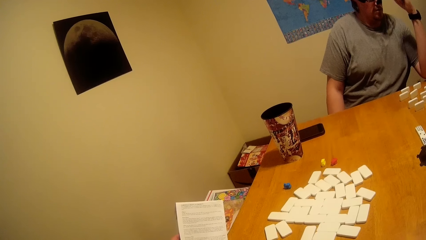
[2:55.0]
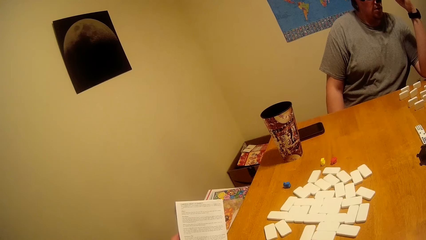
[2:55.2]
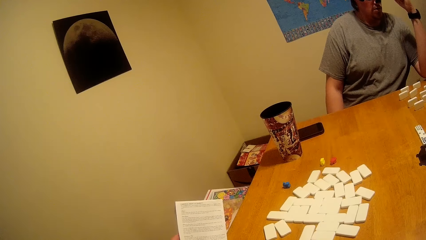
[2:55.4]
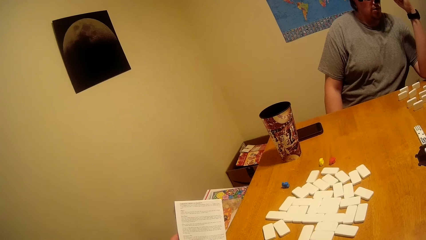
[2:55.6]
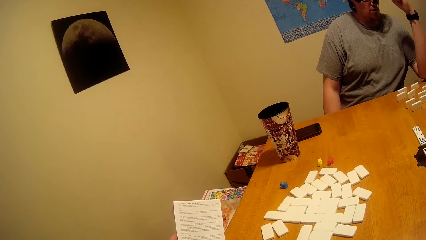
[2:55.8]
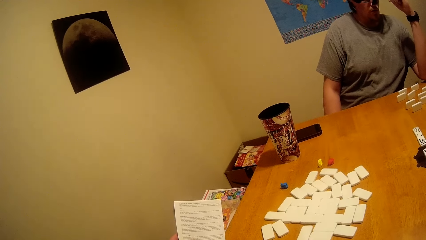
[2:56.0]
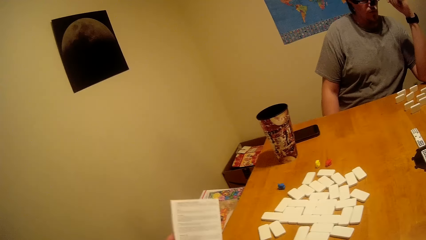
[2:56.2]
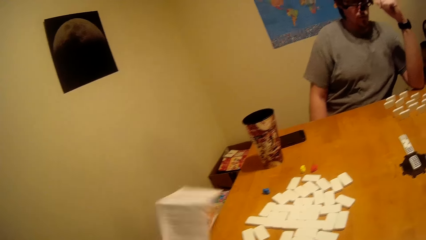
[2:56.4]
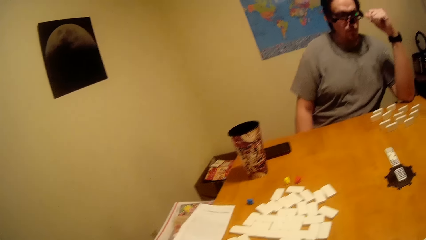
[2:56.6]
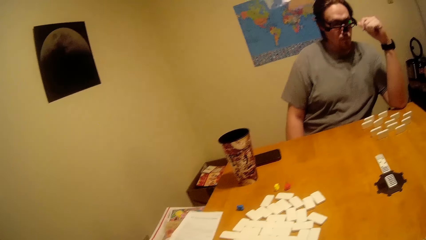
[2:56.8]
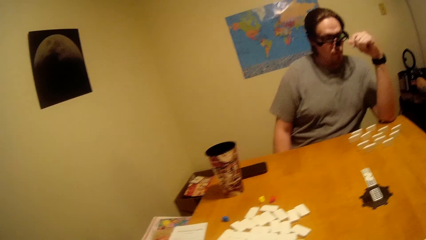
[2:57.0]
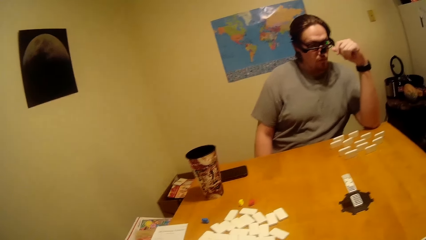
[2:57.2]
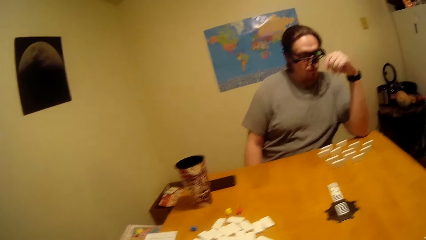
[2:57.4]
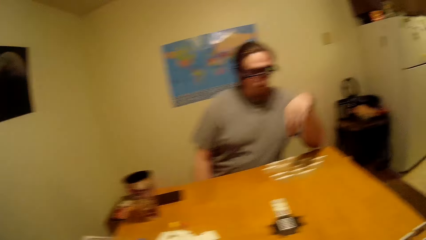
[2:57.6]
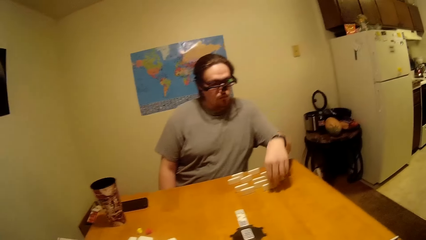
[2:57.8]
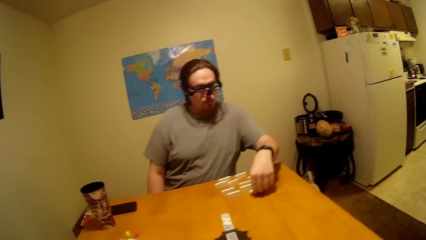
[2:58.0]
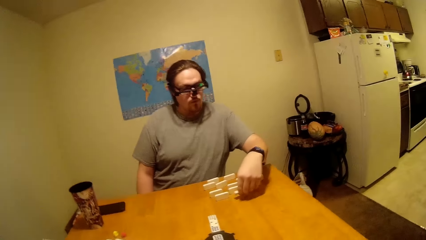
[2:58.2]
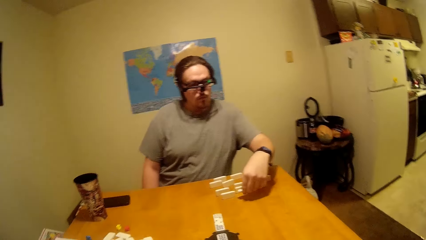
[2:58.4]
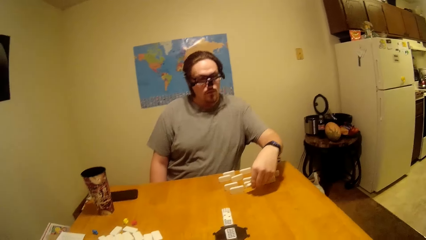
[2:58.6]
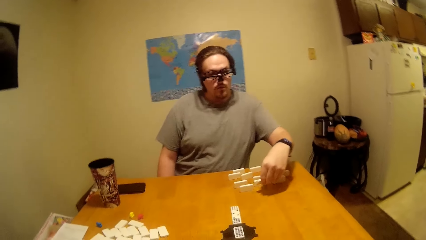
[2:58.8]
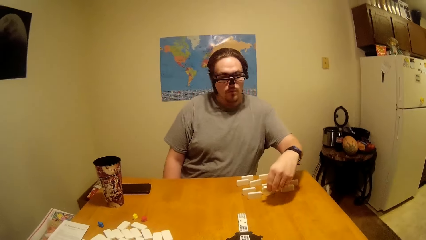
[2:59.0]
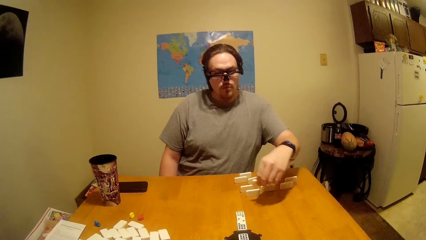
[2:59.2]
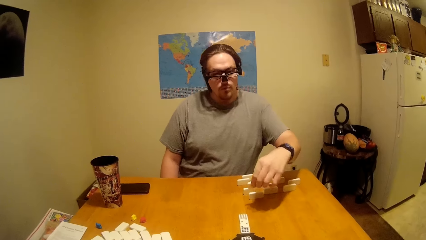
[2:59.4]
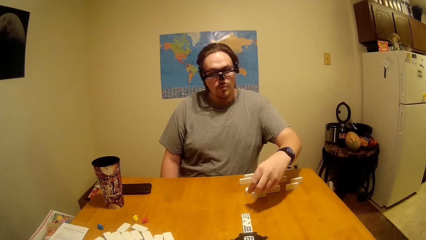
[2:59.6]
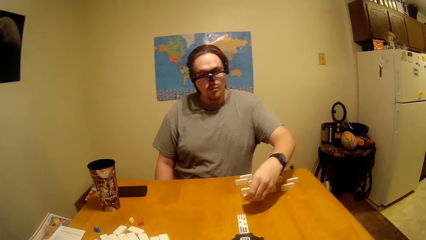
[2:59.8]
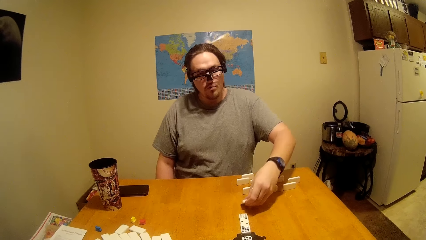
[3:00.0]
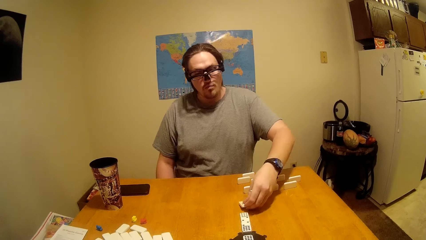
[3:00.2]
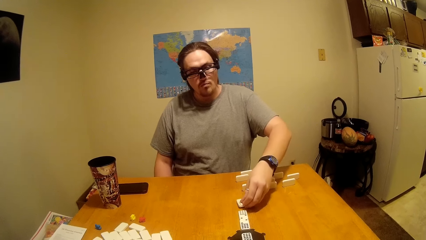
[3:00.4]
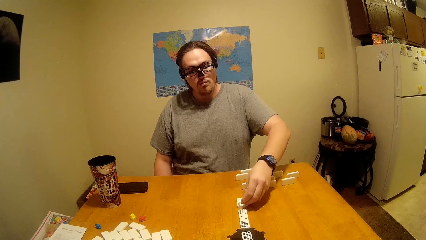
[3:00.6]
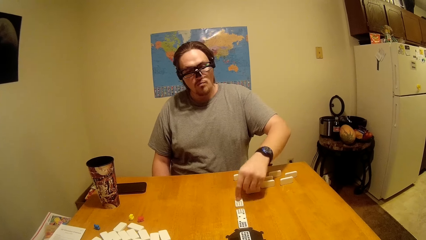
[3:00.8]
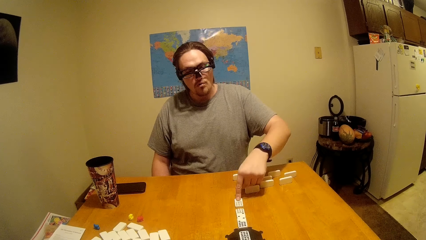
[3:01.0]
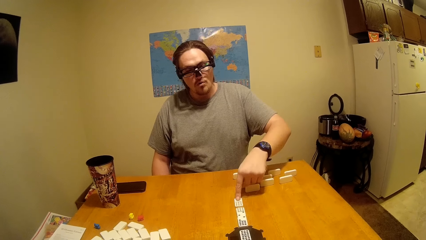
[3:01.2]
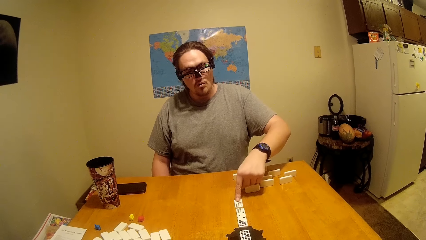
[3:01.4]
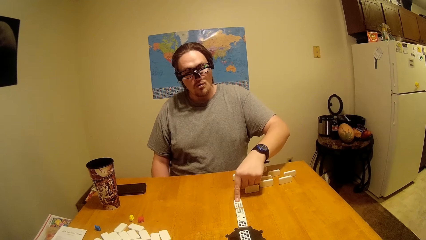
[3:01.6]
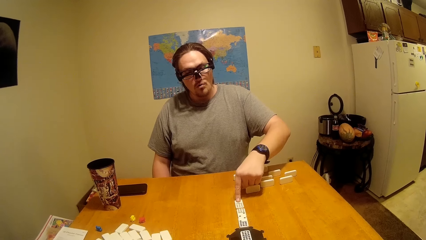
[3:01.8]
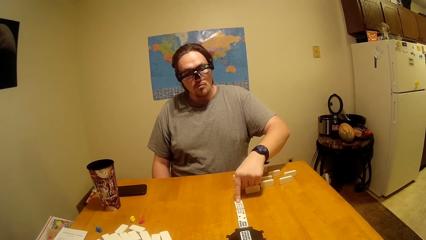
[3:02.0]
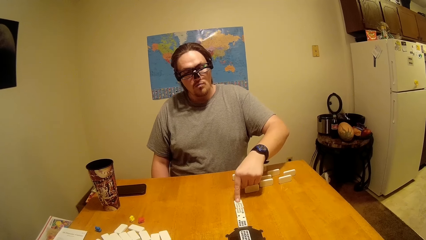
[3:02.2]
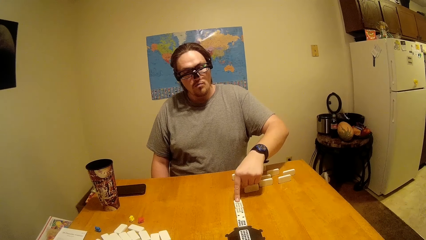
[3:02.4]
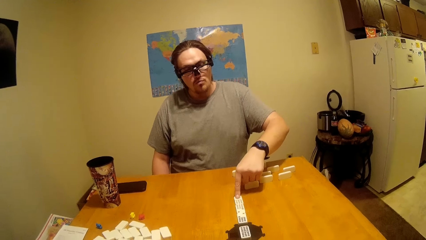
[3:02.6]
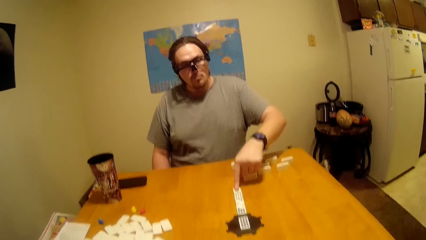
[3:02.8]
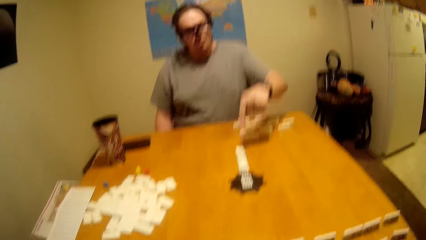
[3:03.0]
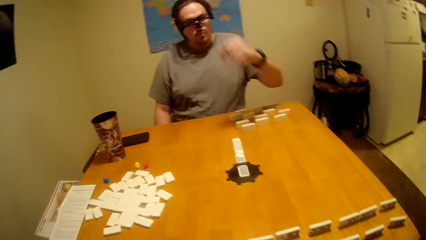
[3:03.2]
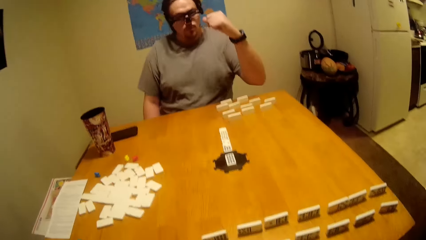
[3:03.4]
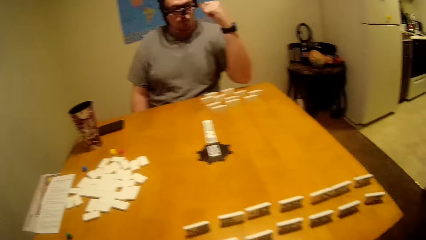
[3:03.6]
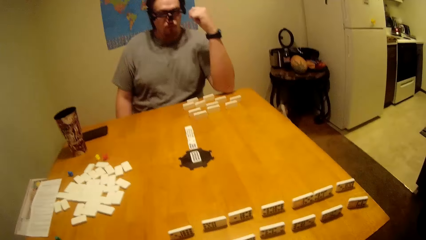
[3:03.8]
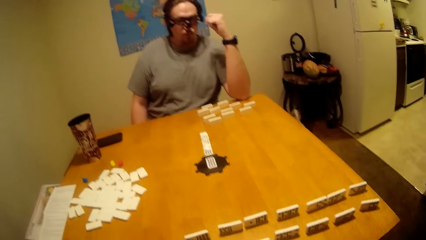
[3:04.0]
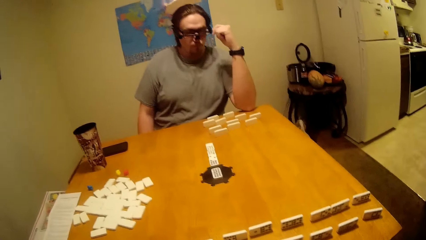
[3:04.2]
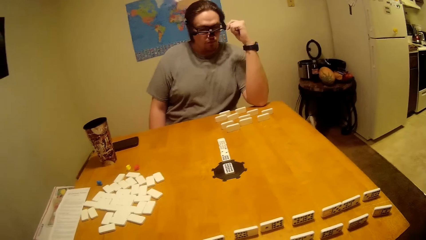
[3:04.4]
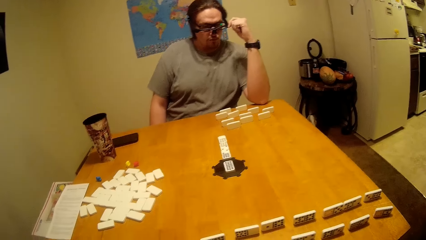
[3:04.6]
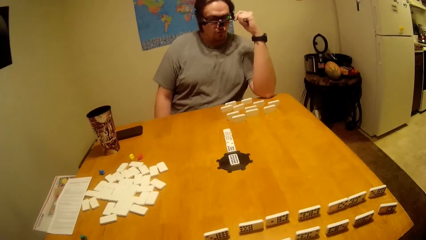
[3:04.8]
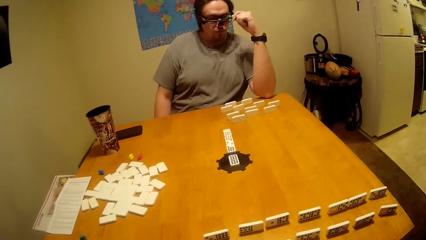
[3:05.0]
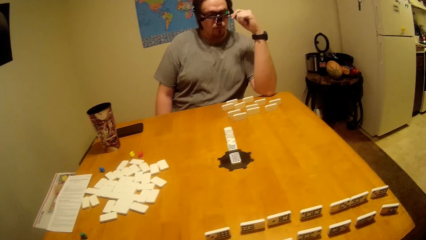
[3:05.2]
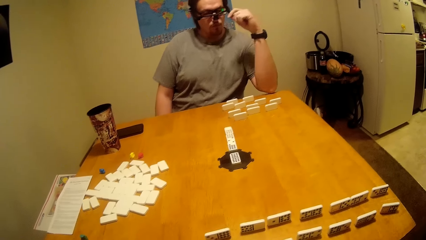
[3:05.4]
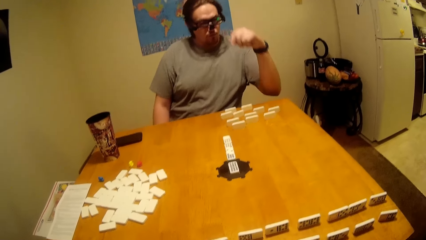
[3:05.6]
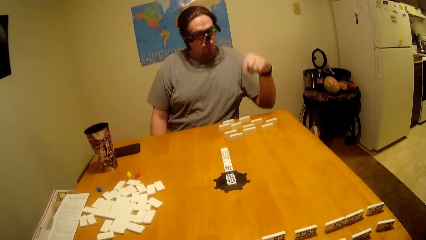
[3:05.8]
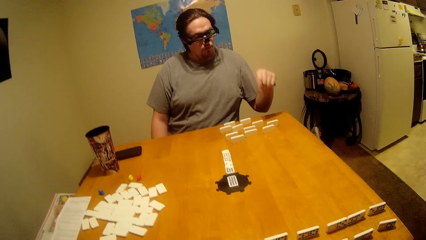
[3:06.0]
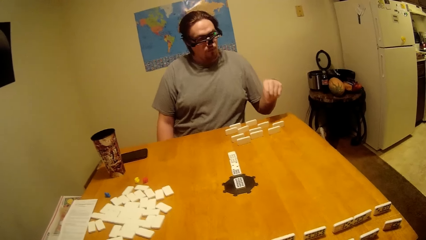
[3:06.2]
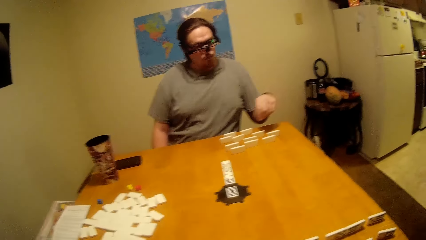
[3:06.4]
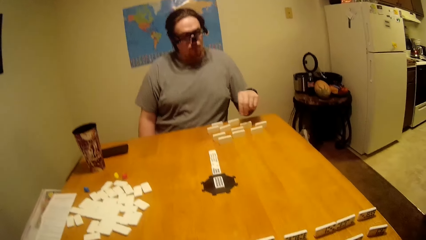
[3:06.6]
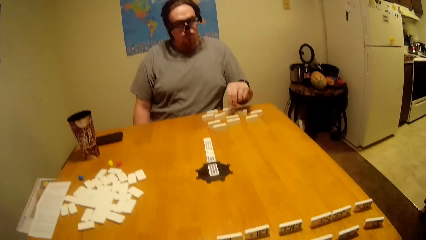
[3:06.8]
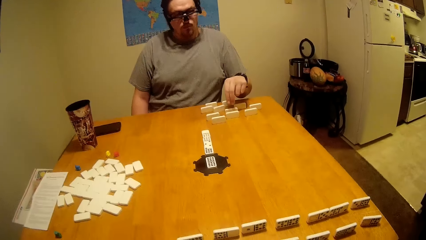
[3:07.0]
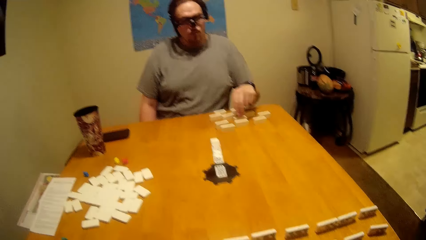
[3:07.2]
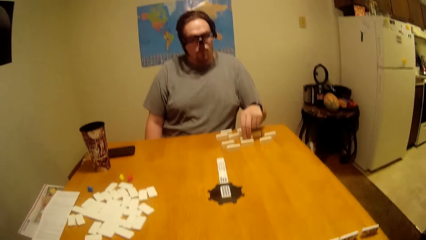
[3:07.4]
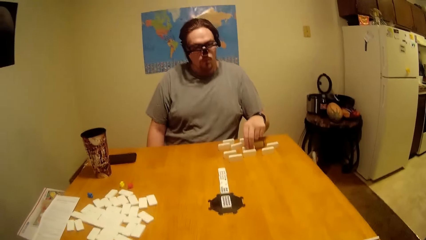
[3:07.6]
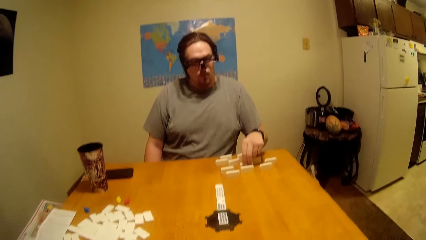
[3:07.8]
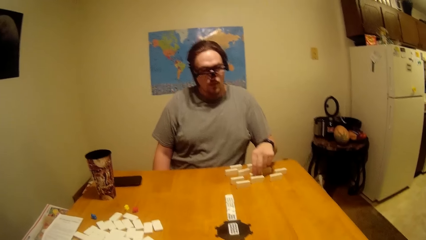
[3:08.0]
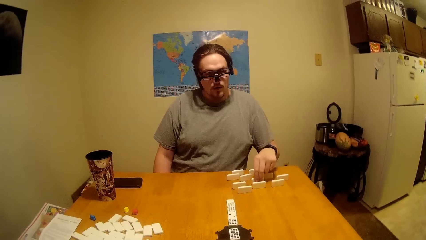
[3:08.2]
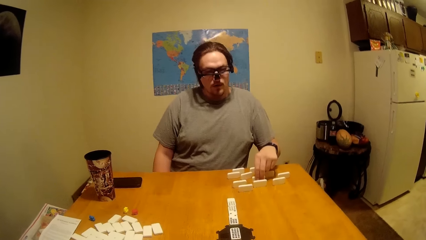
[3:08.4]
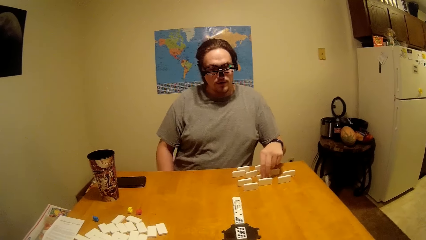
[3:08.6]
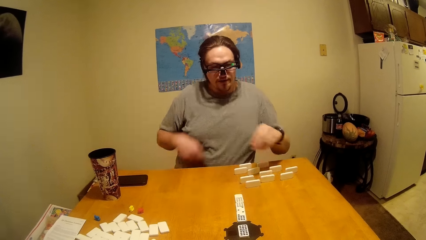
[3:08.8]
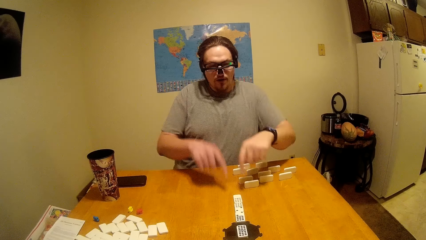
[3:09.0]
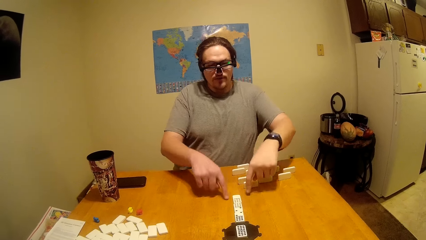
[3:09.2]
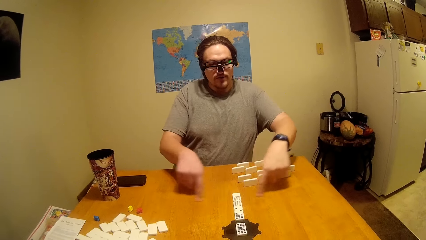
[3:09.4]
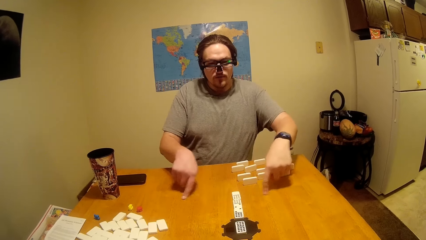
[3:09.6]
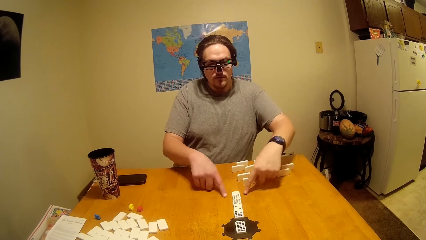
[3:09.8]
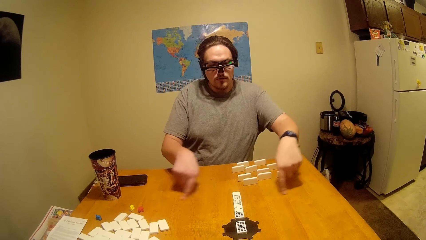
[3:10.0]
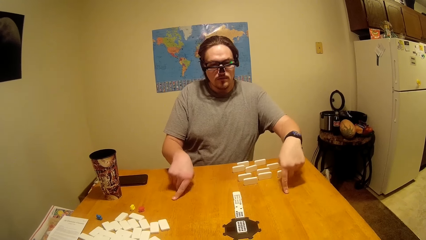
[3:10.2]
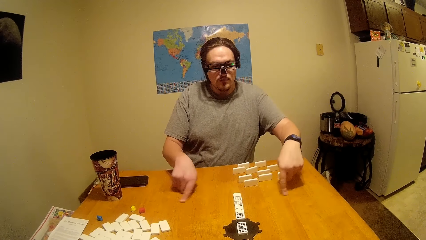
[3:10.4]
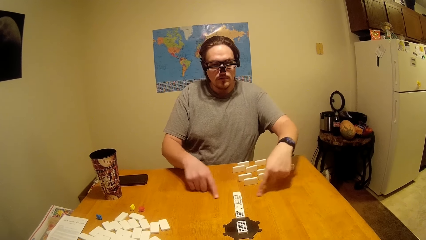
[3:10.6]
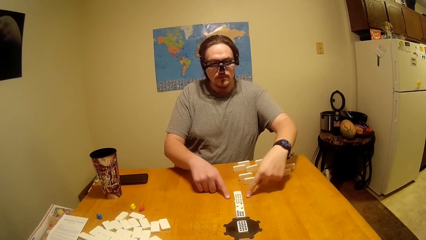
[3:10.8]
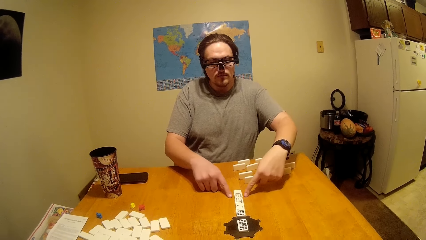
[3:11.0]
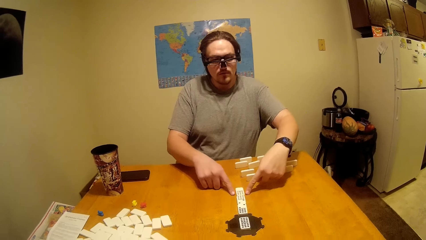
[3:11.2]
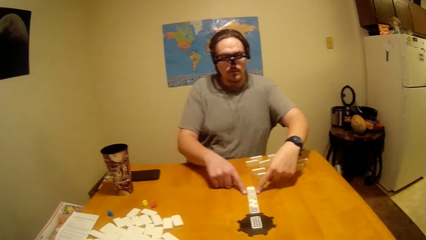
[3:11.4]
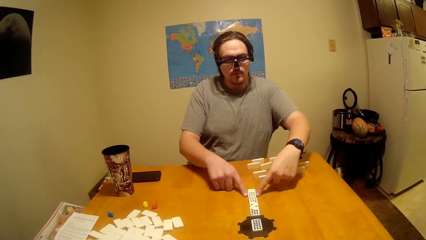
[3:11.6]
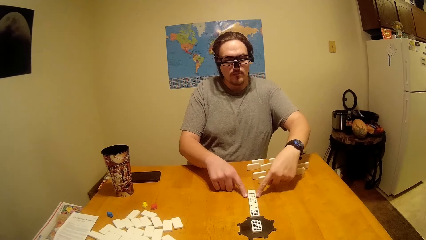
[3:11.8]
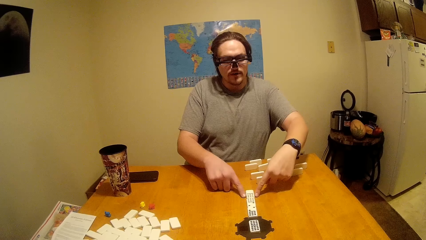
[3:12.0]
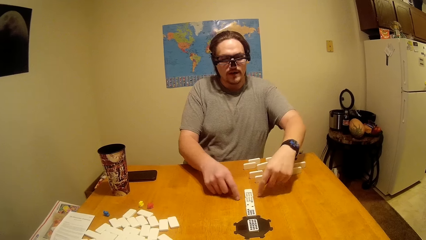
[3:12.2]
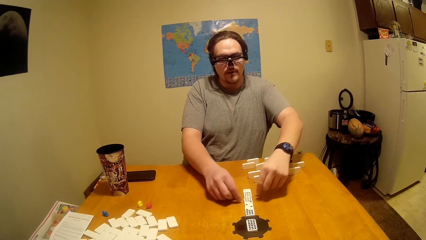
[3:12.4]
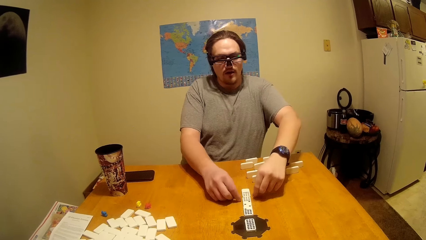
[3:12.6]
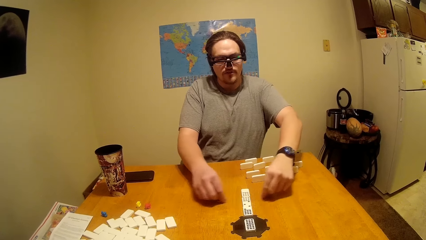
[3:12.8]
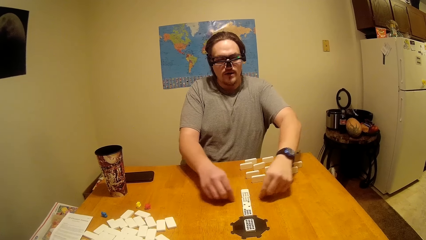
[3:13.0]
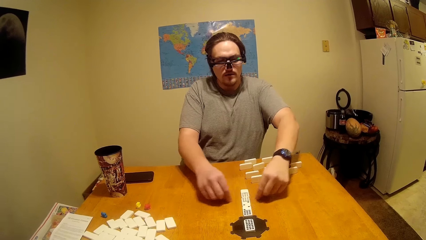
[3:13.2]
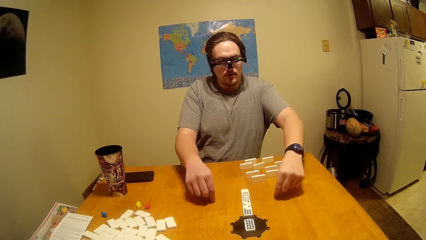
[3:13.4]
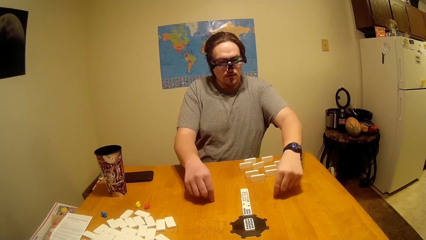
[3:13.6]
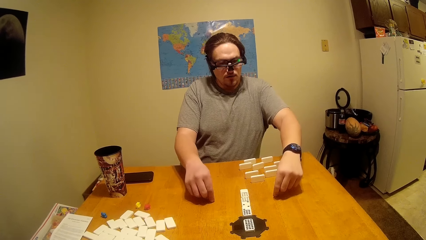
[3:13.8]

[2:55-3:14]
The camera wearer looks at a person play the dominoes. The person puts the dice in a line on the table. The camera wearer talks to the person.
